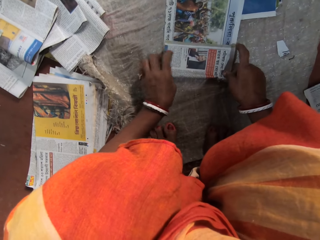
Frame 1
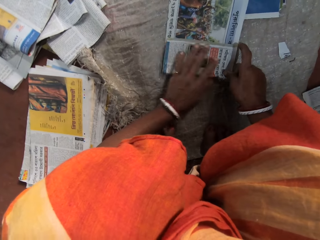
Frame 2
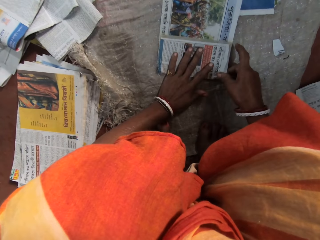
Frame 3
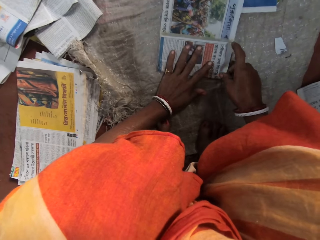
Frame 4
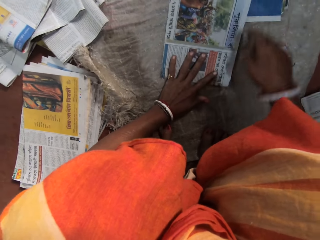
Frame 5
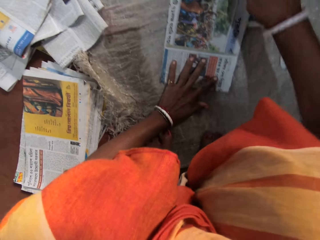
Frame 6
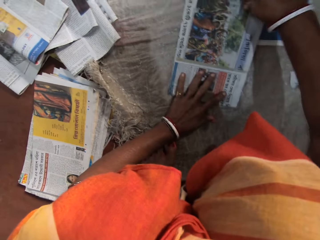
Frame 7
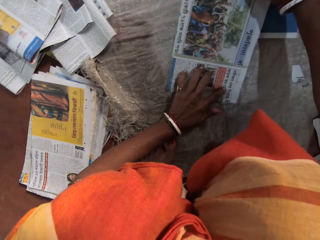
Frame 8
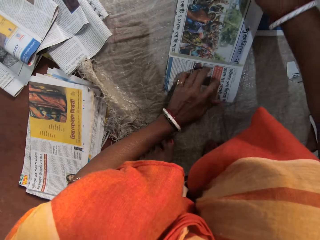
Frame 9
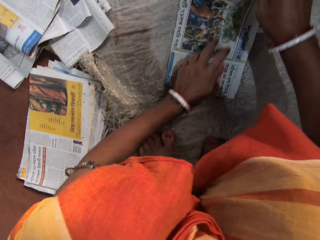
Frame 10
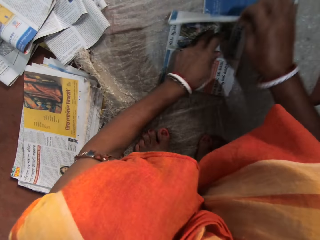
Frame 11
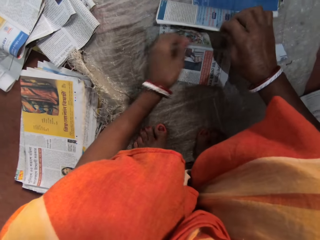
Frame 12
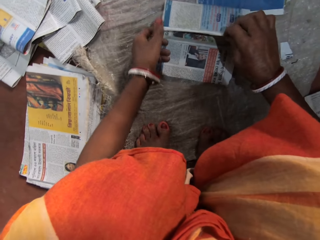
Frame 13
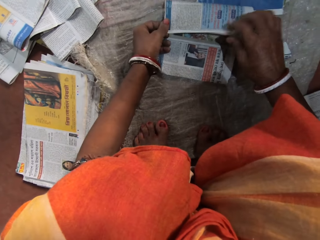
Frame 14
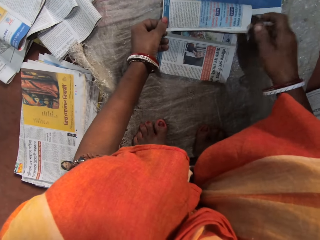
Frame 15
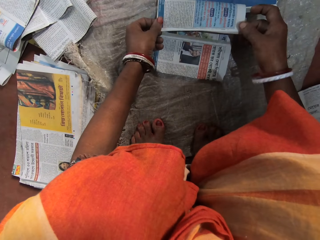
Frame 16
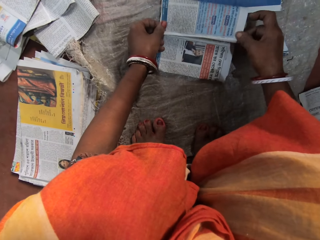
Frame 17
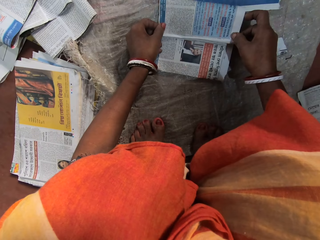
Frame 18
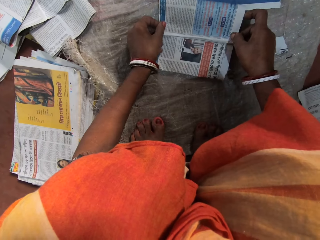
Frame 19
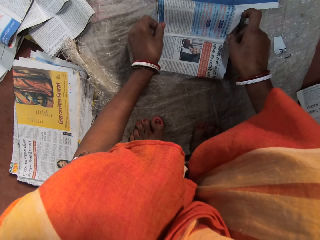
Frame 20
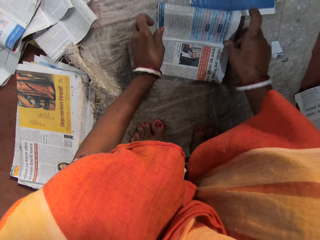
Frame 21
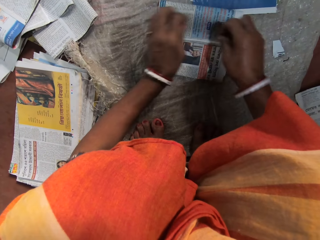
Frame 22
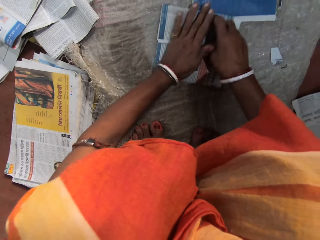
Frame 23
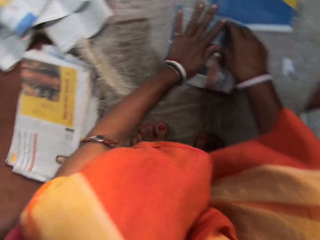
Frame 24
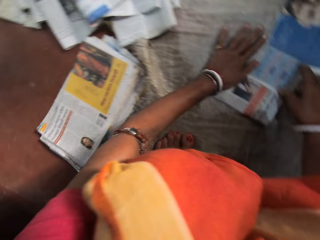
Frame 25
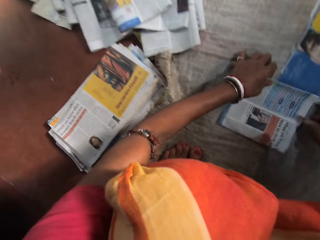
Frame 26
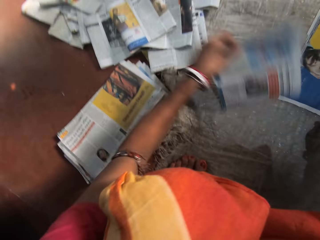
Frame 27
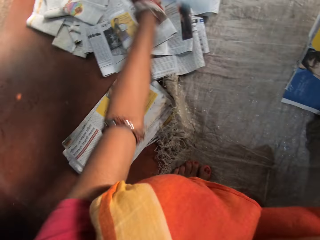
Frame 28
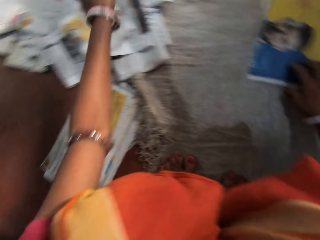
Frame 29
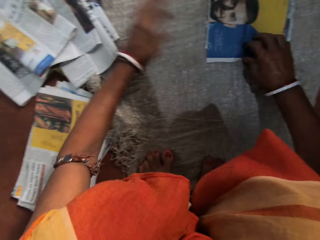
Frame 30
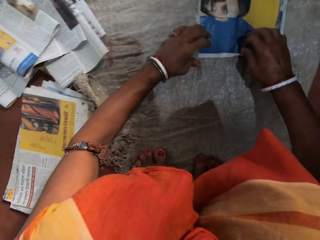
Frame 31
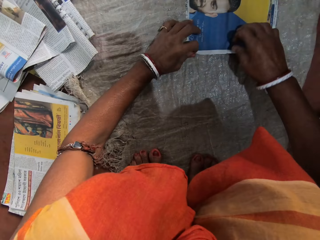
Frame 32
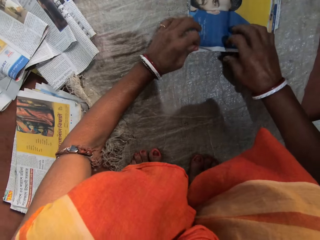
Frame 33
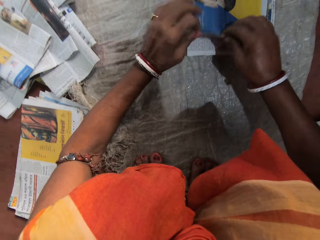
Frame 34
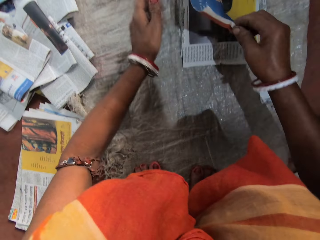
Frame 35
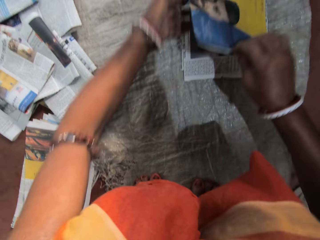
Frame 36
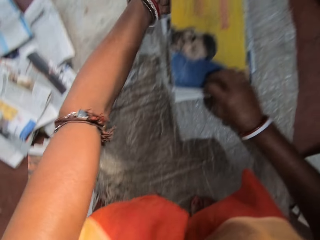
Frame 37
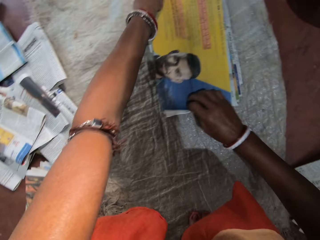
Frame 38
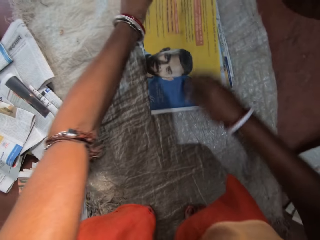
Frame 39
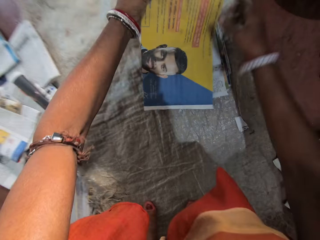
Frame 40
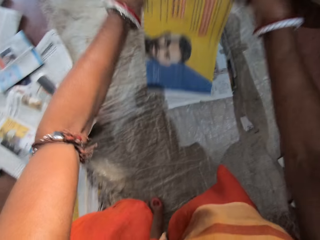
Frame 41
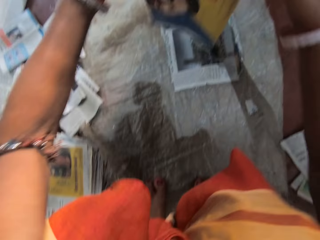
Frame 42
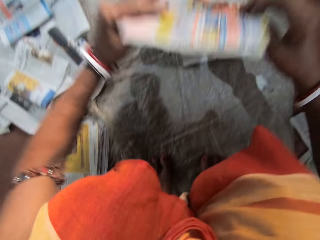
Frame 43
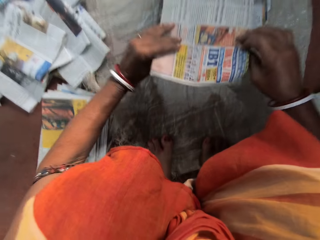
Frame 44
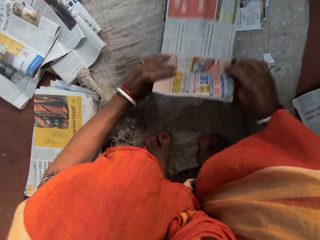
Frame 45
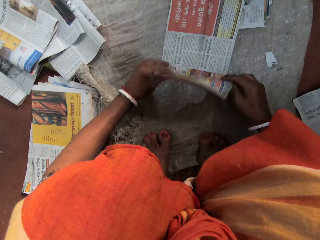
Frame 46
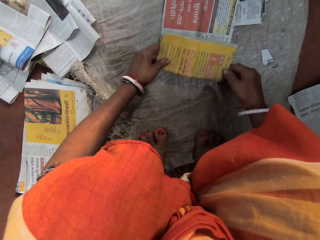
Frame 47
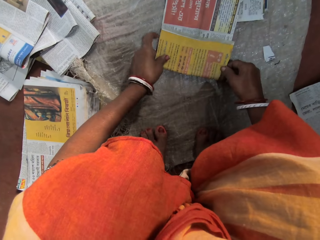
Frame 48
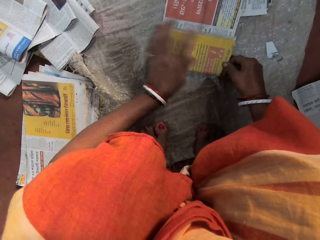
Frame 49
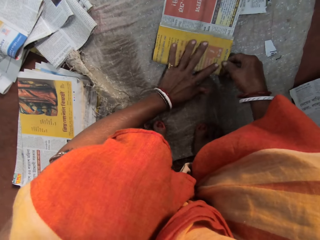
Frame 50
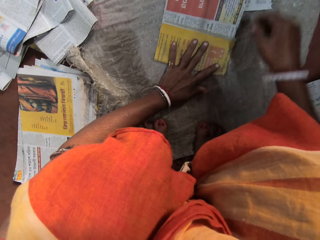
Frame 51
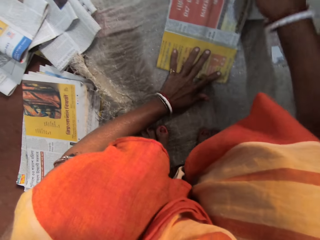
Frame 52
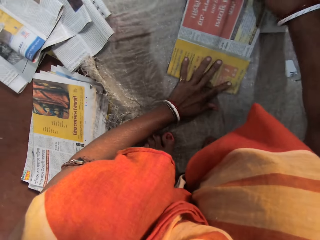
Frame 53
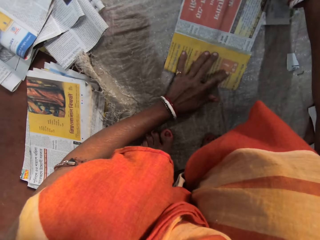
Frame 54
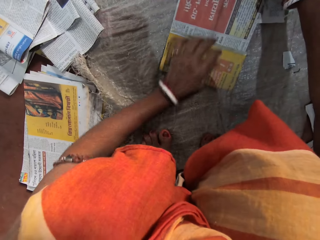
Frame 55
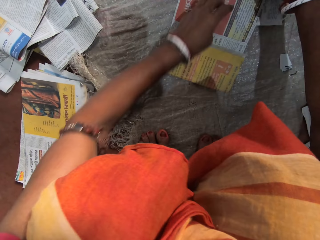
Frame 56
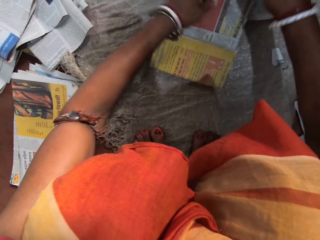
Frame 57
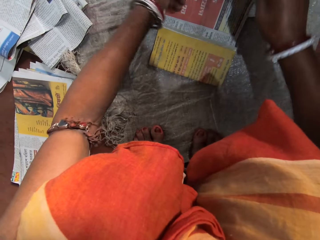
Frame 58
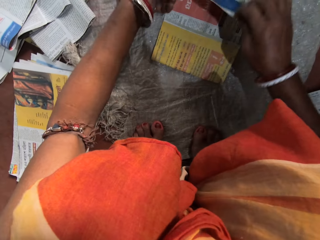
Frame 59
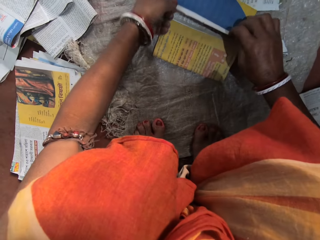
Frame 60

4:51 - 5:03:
The camera wearer places her left hand on the newspaper. She folds the newspaper. She presses the newspaper with her hands. She lifts a newspaper from the others. She drops the folded paper with her left hand on a stack of folded papers. She picks a newspaper from the others. She folds a paper on the floor with both hands. She turns the newspaper and places a newspaper on the others. She places her left hand on the newspaper.

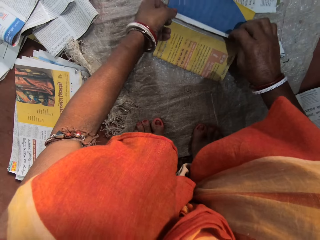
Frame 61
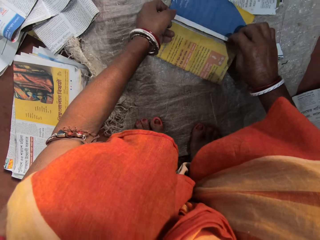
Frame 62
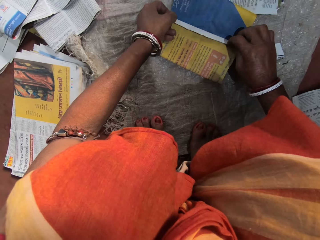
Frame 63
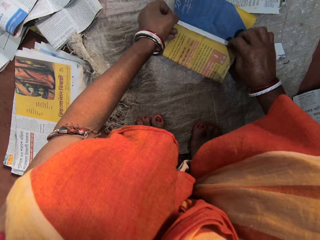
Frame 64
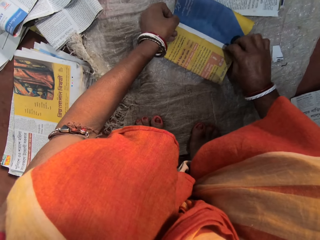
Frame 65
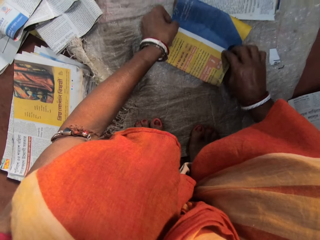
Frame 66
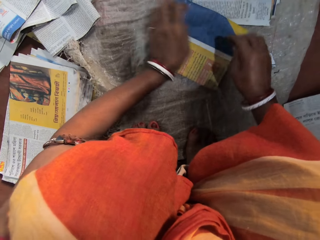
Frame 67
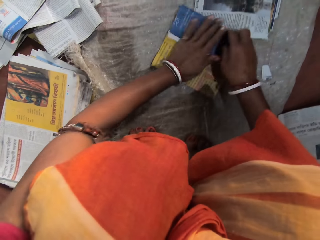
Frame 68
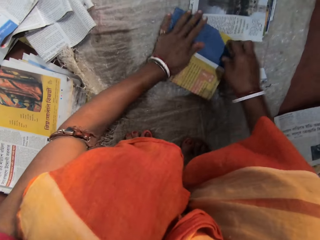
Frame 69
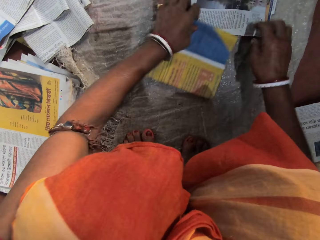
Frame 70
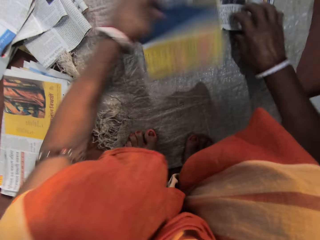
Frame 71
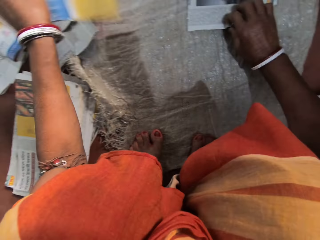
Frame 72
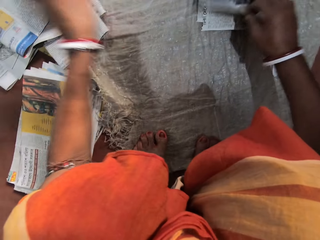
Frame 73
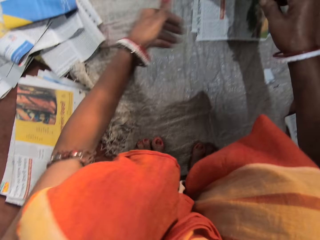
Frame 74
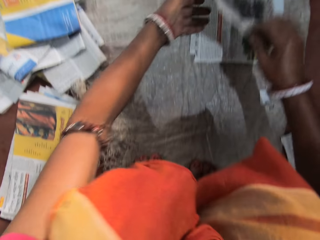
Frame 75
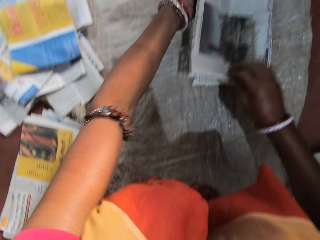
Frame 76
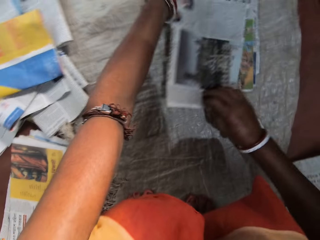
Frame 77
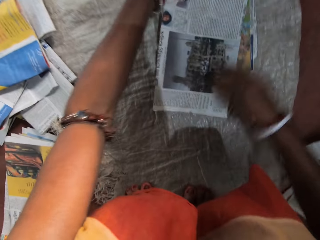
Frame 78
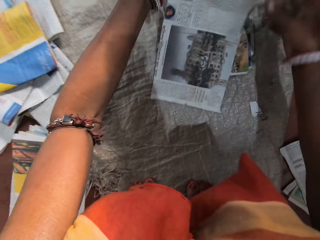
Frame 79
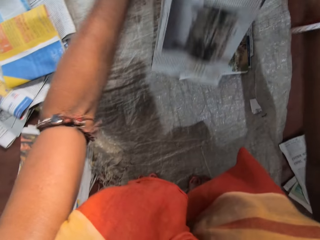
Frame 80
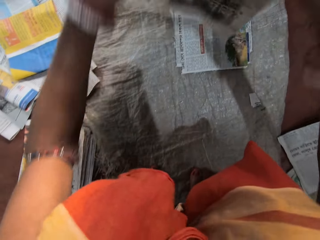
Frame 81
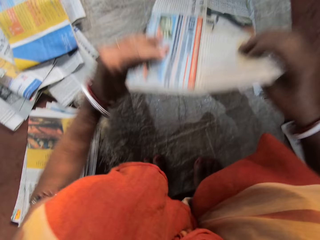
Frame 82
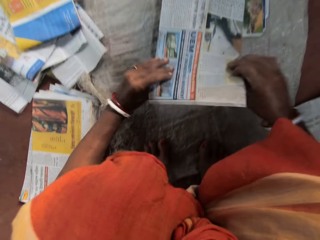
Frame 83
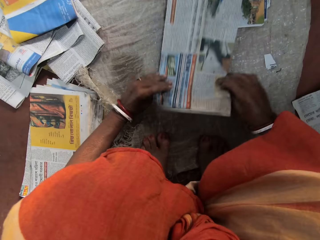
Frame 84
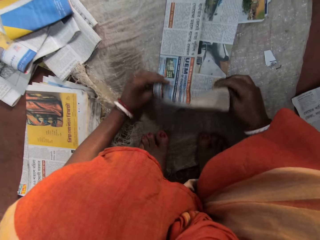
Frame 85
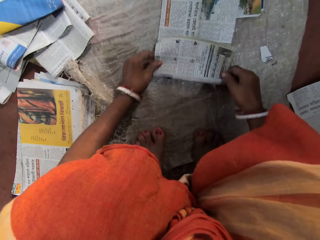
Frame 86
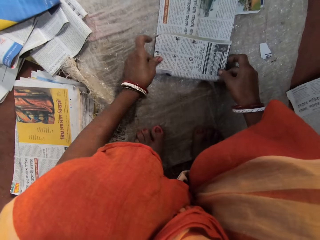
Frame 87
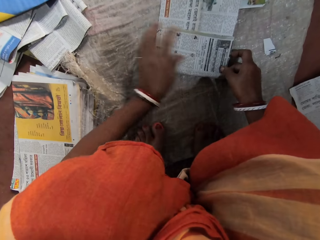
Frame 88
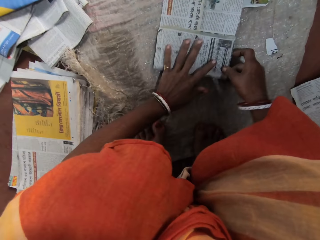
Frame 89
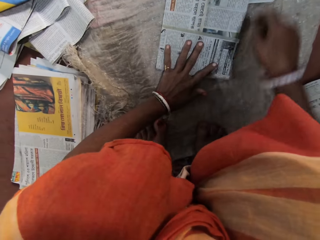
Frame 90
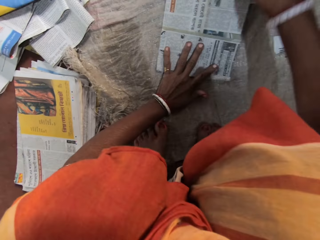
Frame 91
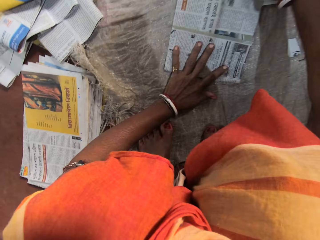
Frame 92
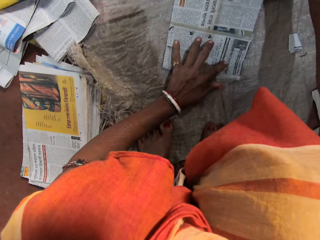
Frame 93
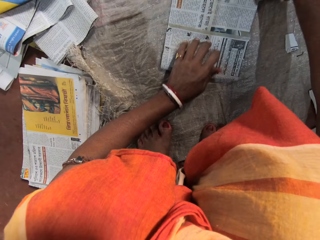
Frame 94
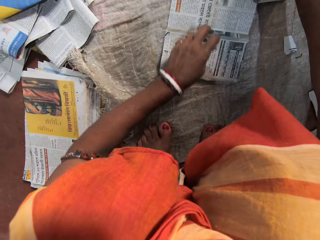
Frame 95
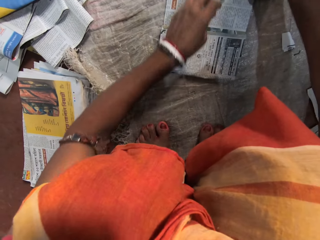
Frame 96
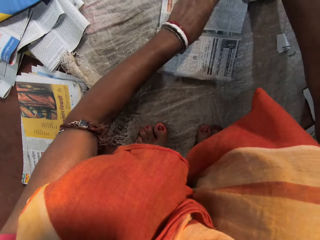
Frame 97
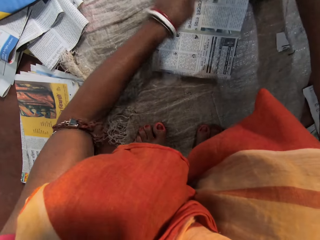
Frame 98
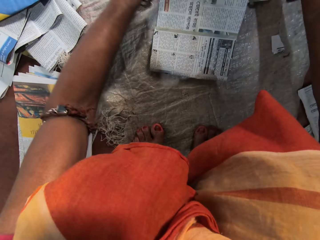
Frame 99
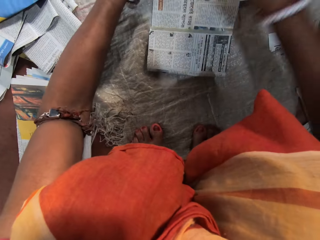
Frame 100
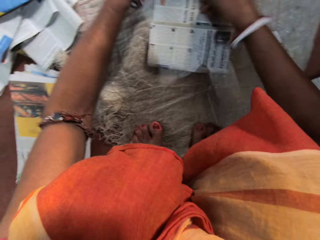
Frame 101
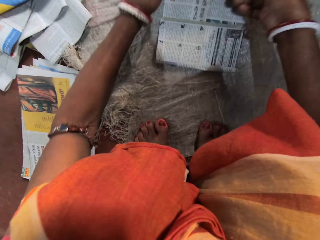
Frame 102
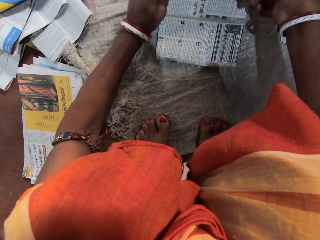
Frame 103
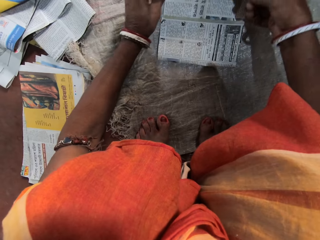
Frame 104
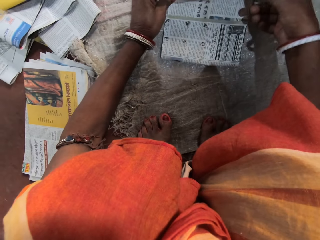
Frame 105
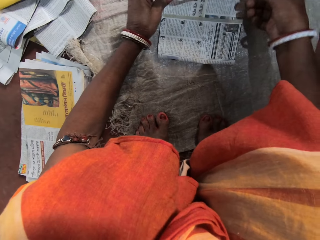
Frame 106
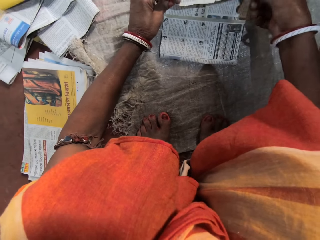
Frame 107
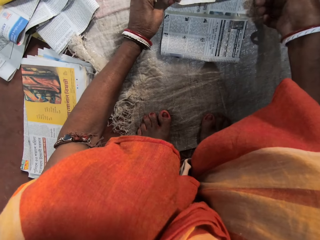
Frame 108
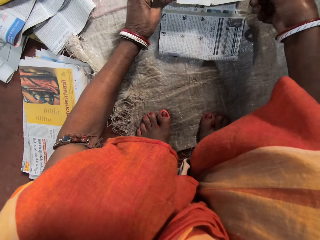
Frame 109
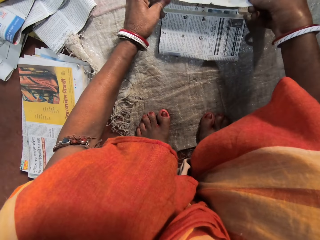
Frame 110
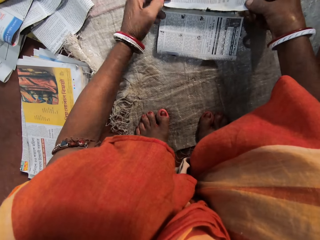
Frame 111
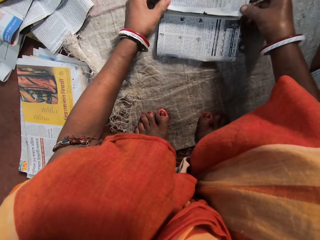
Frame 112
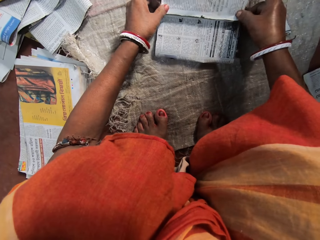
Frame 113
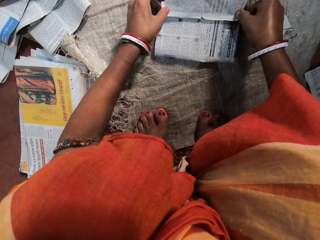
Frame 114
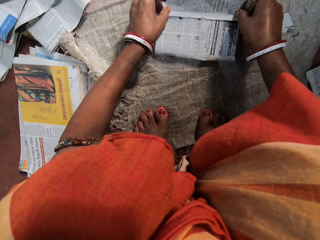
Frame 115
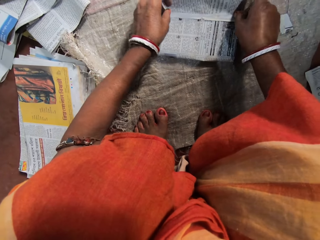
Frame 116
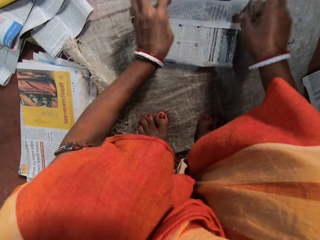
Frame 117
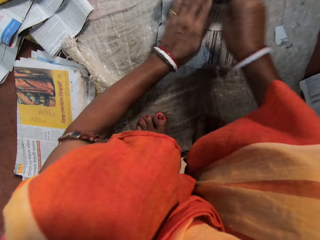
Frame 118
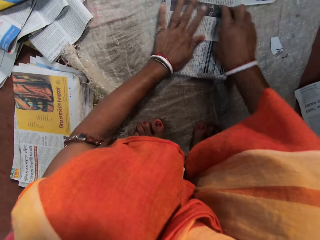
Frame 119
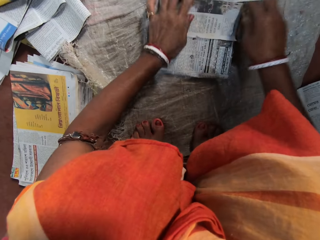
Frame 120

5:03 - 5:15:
The camera wearer folds the newspaper. She presses the newspaper with her hands. She lifts a newspaper from the others. She drops the folded paper with her left hand on a stack of folded papers. She picks a newspaper from the others. She folds a paper on the floor with both hands. She turns the newspaper and places a newspaper on the others. She places her left hand on the newspaper. She folds the newspaper.
